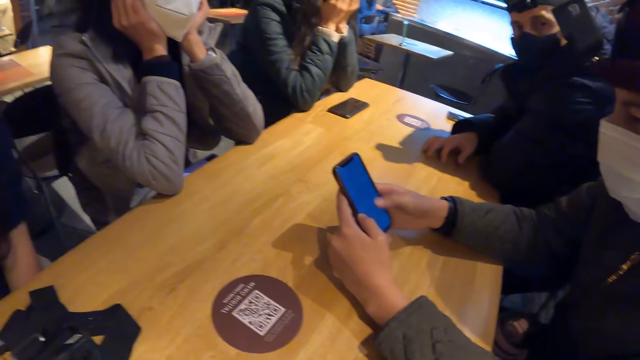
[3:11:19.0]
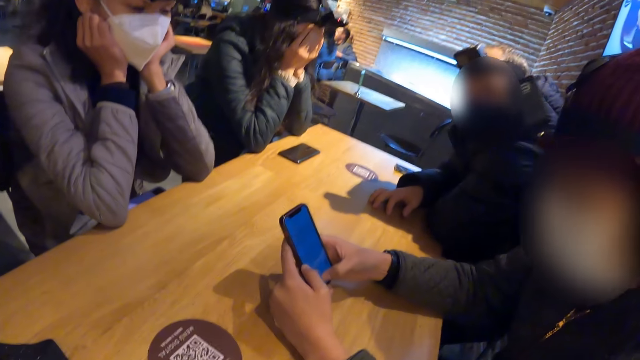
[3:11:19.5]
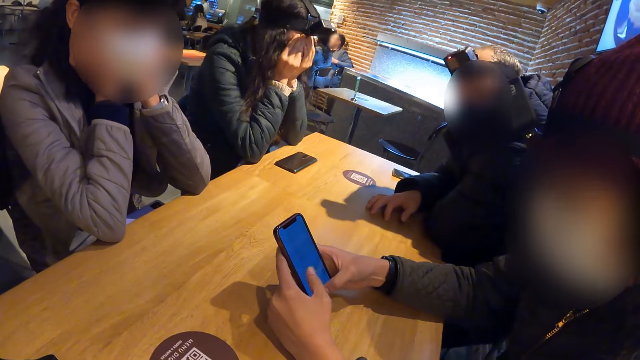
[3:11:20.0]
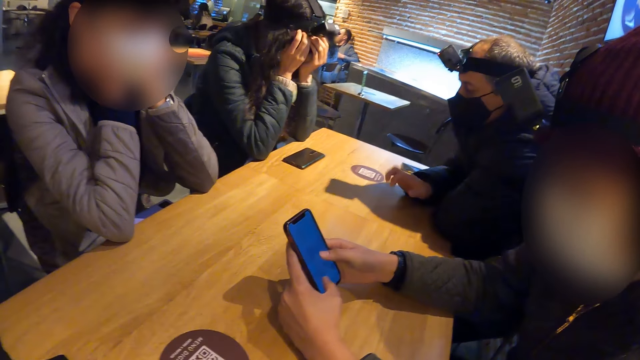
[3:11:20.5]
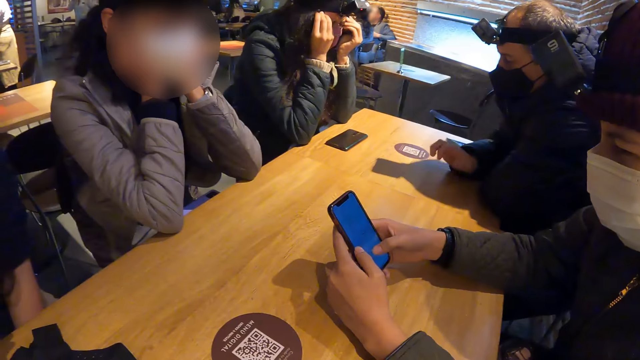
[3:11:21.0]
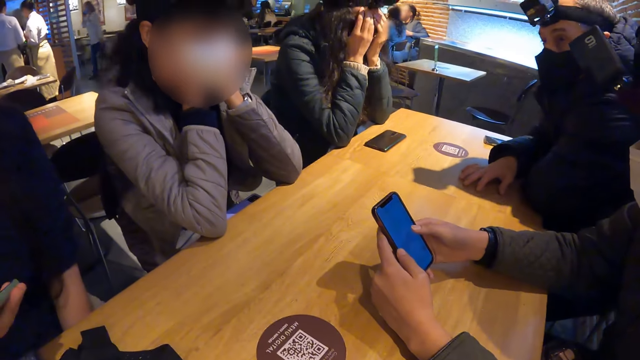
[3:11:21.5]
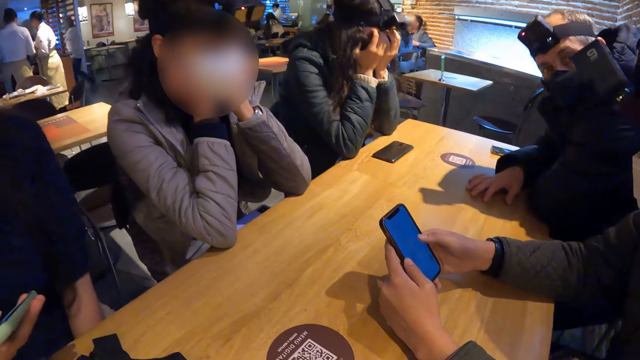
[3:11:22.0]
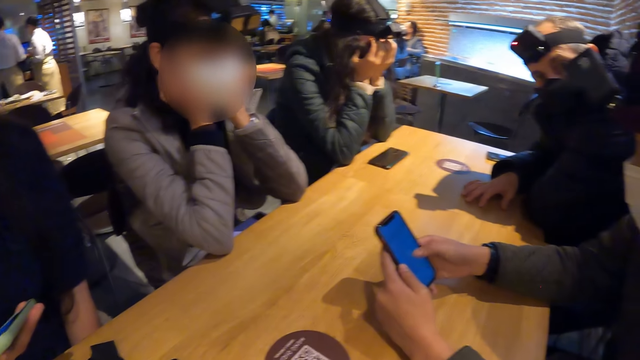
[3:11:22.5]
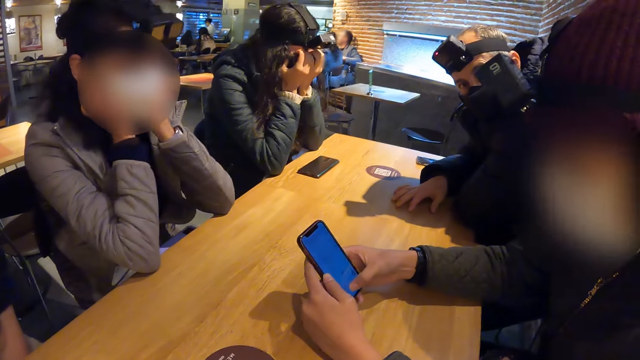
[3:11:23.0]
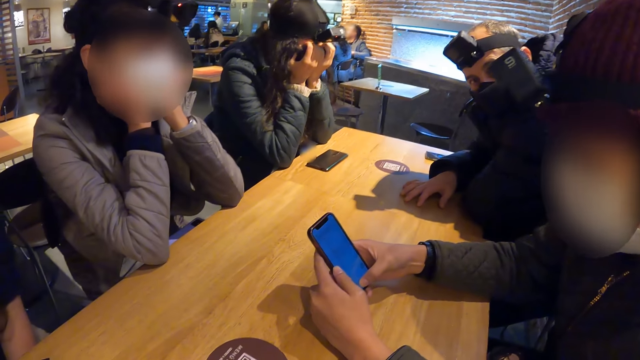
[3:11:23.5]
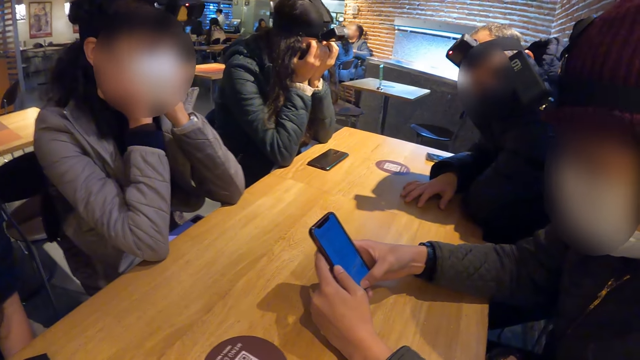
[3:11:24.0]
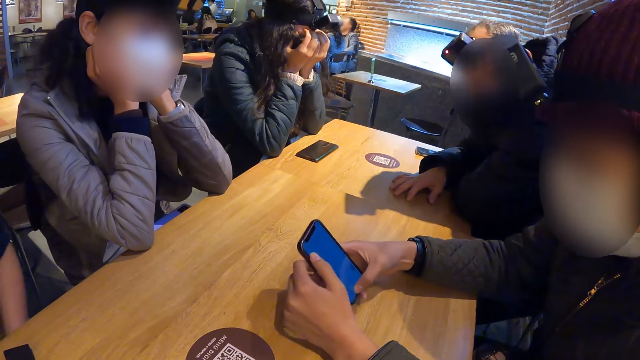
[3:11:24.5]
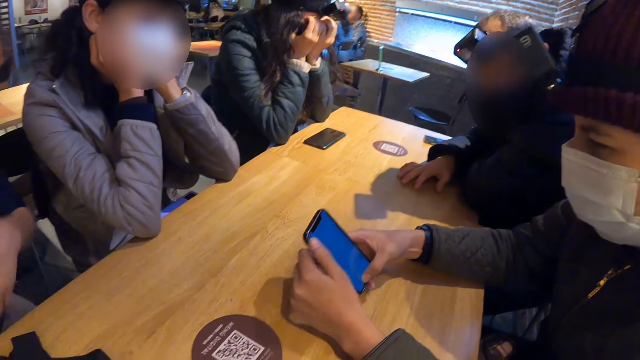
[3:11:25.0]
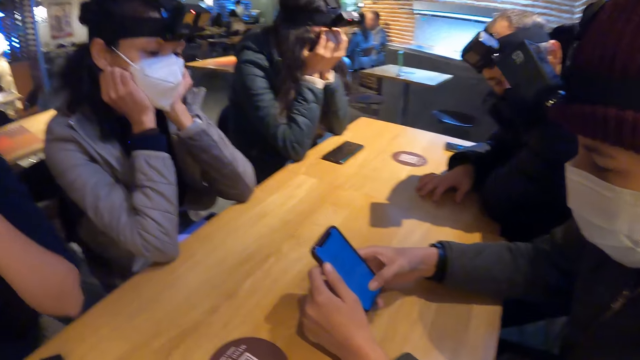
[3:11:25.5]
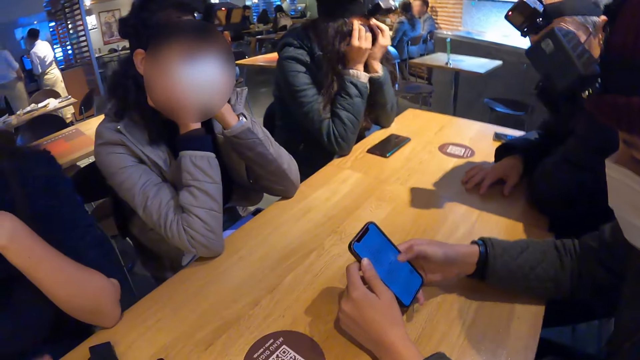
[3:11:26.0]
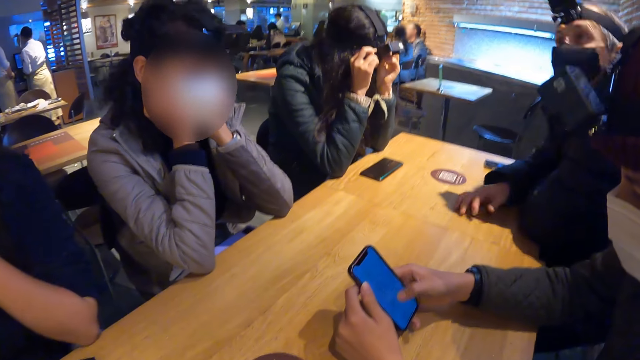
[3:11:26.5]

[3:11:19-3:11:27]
The man hits the table with his right hand. The camera wearer looks around.

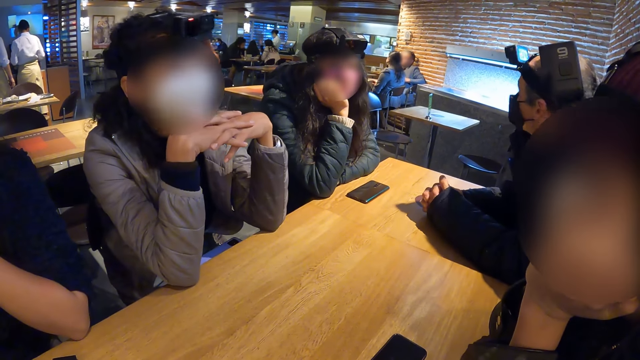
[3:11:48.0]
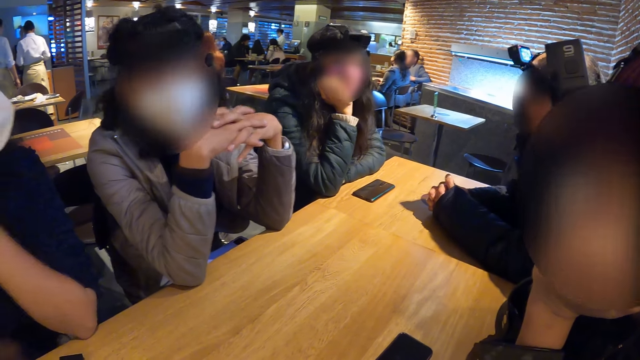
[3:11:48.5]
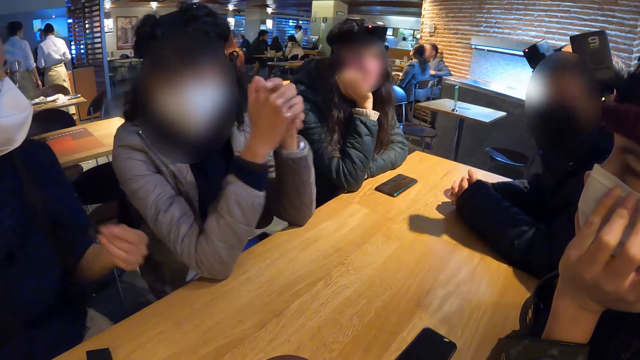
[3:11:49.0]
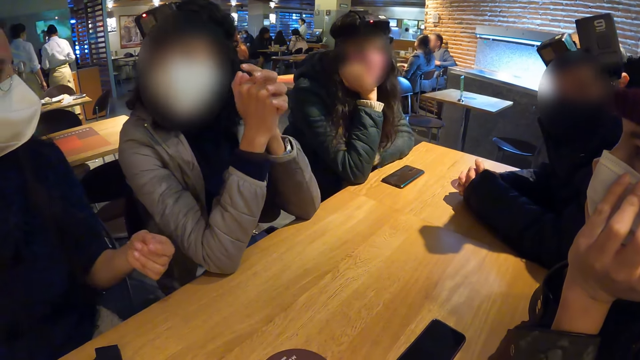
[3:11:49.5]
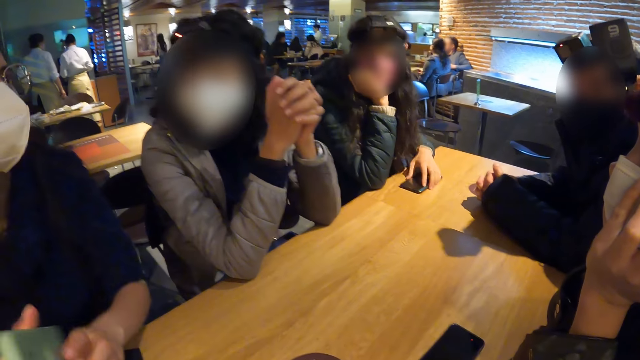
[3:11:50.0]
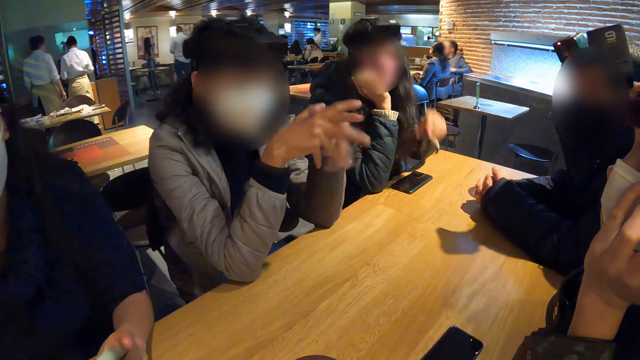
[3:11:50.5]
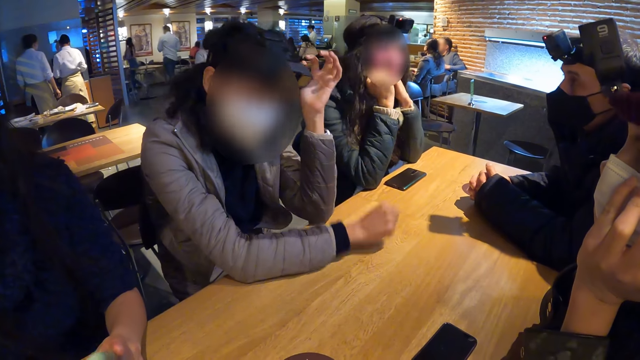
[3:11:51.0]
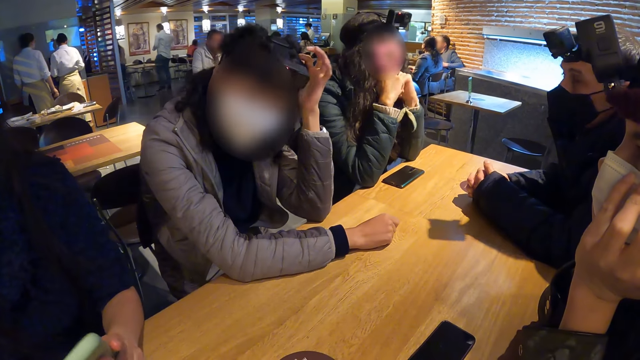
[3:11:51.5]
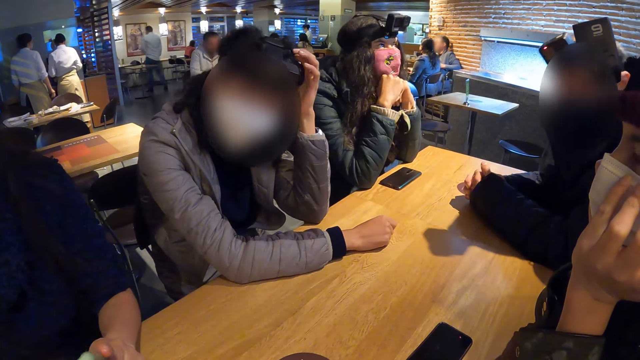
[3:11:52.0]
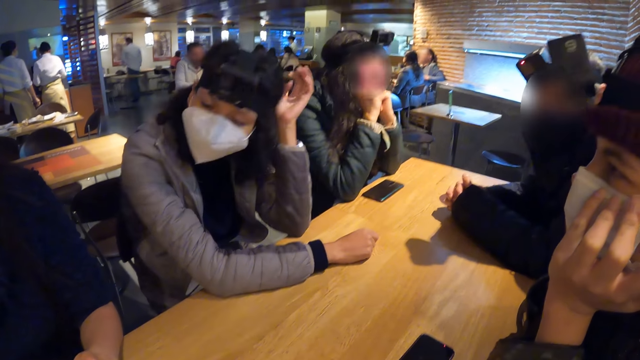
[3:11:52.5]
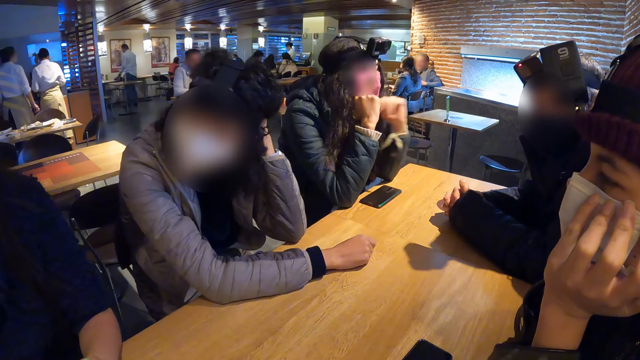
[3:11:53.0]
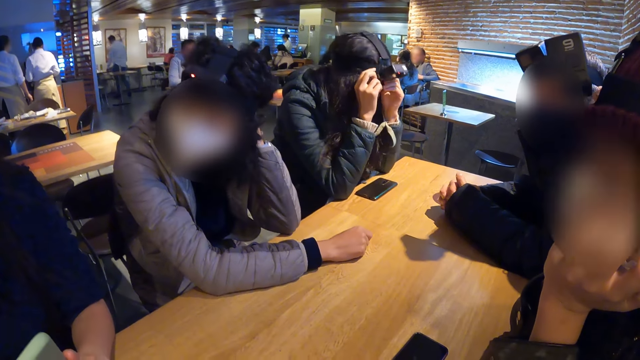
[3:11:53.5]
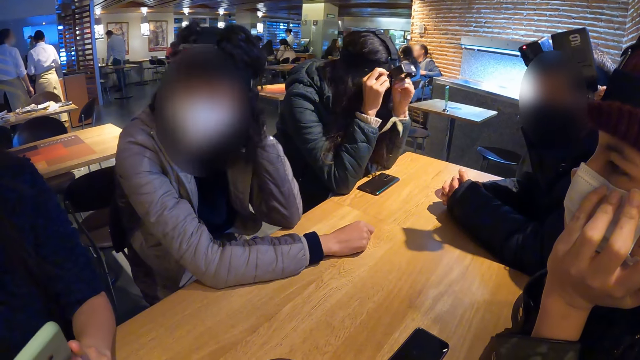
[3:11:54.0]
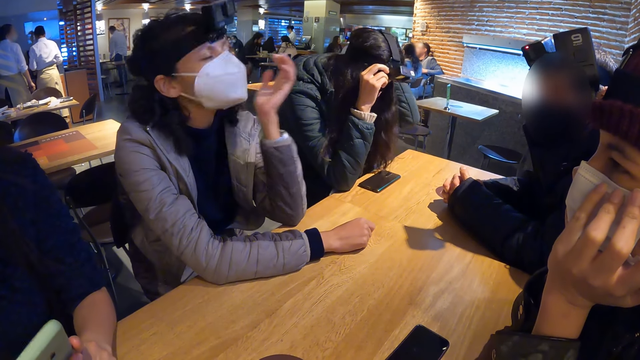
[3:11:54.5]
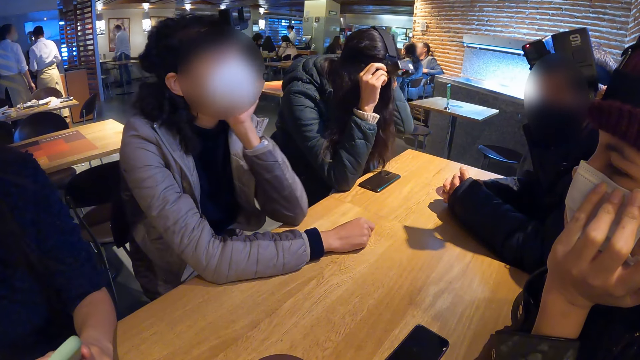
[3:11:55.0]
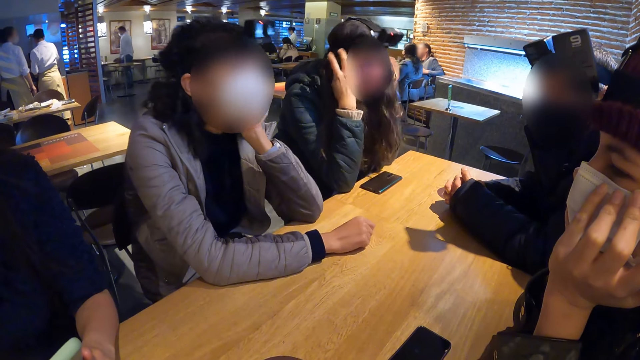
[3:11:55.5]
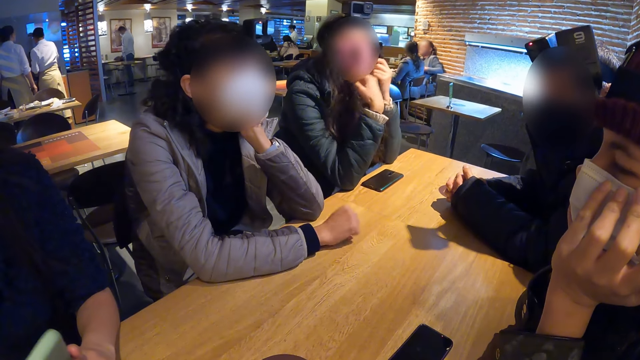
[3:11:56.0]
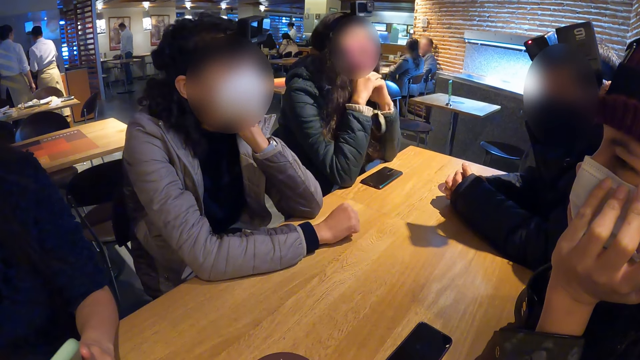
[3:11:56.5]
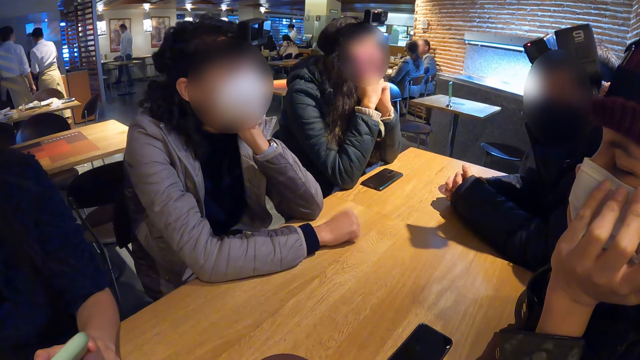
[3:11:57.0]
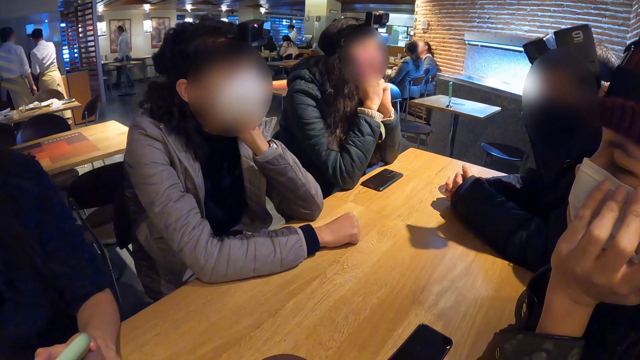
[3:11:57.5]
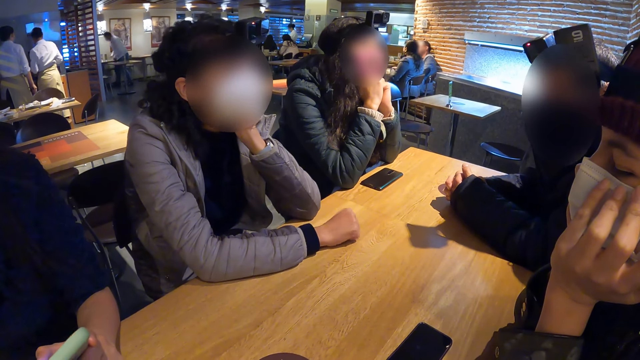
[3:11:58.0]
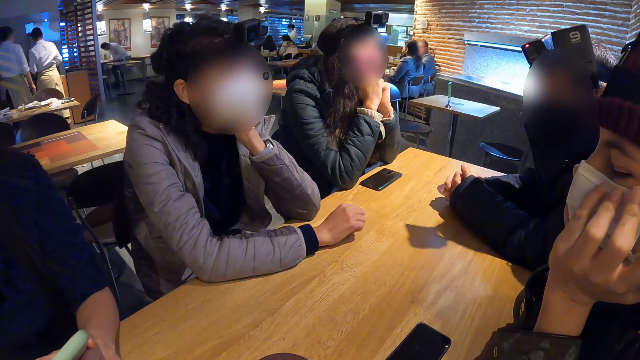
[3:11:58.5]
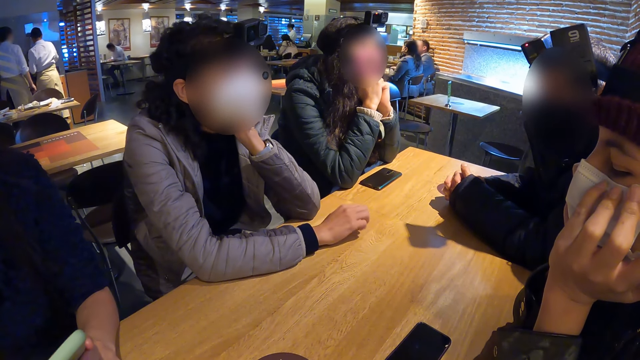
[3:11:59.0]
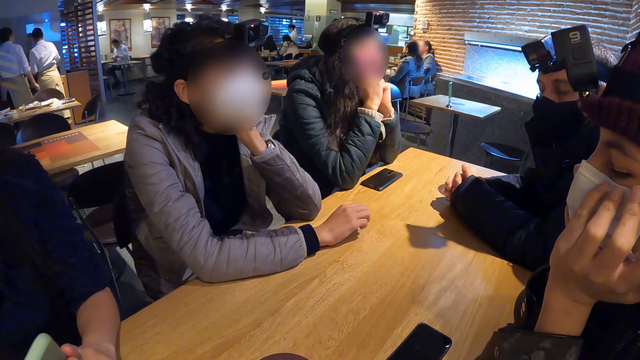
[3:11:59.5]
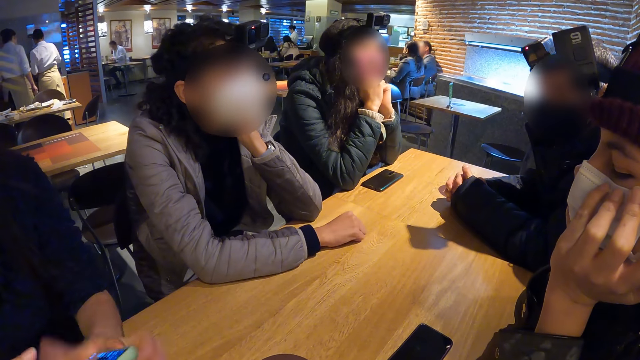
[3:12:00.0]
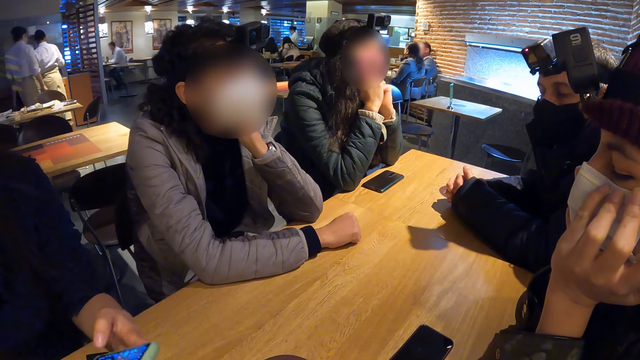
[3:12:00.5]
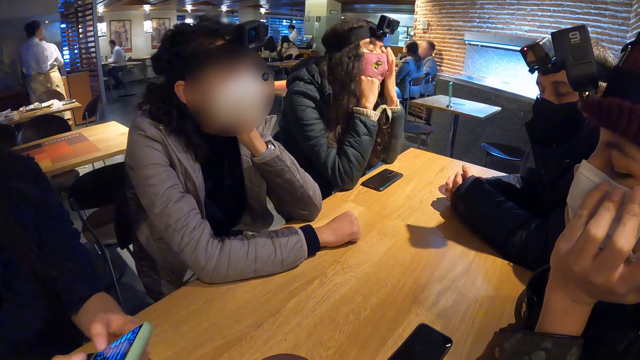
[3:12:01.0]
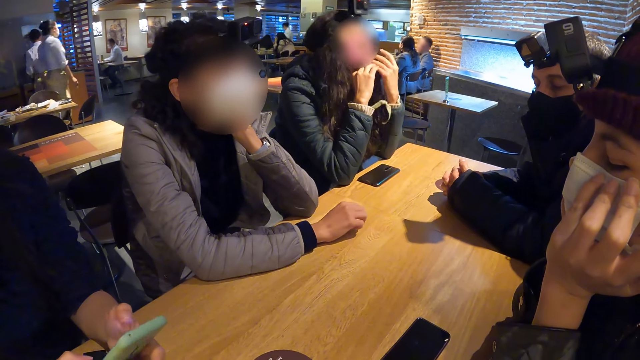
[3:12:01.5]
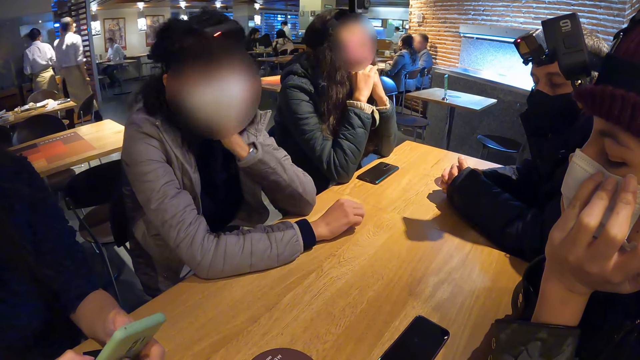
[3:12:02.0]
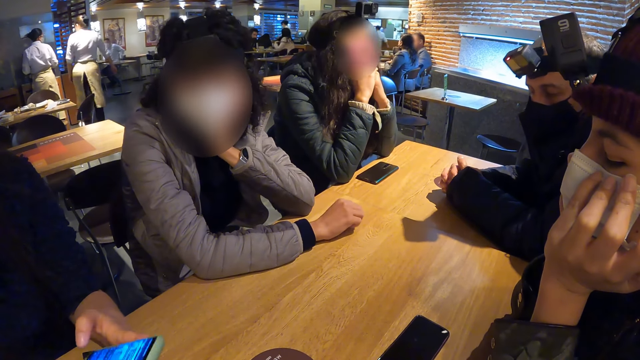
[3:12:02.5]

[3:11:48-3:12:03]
The woman moves the phone on the table with her left hand. The camera wearer looks around.
